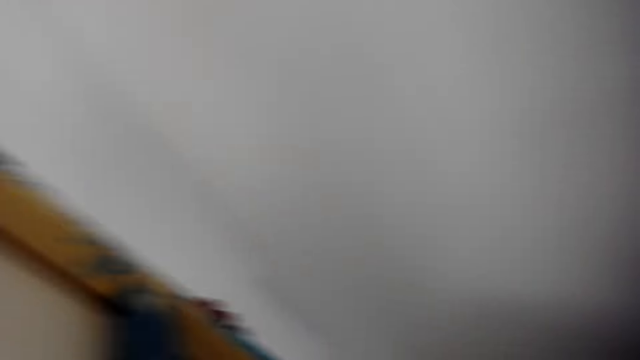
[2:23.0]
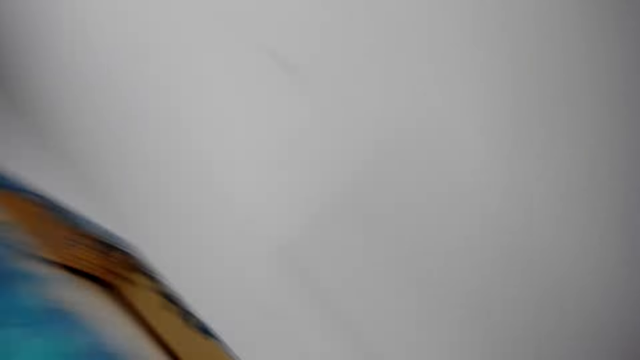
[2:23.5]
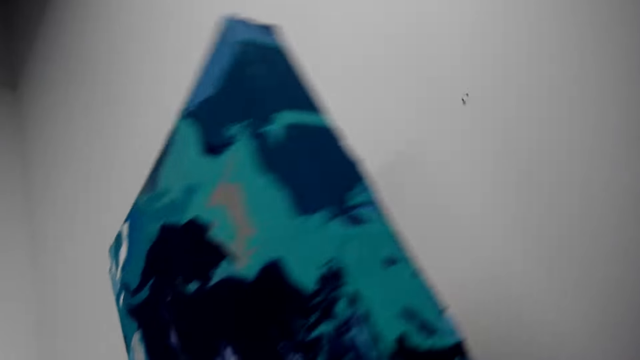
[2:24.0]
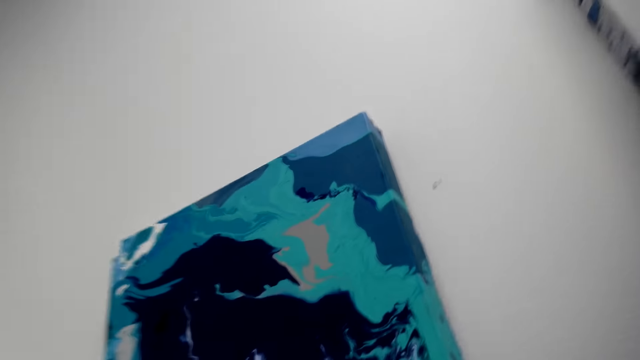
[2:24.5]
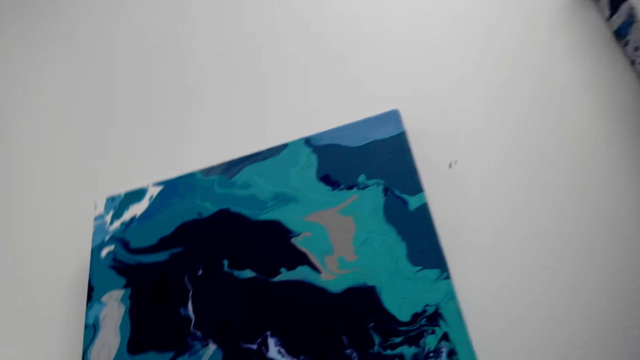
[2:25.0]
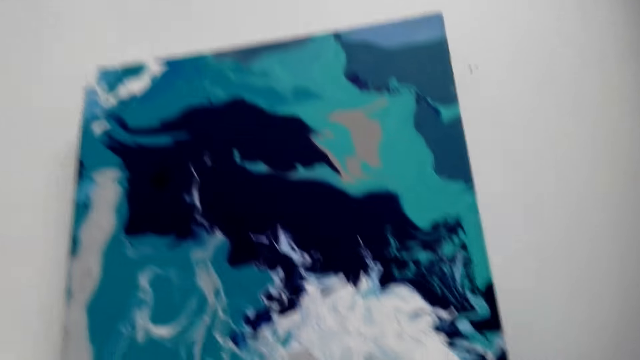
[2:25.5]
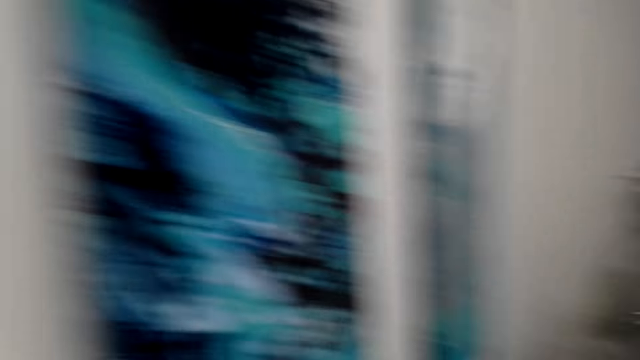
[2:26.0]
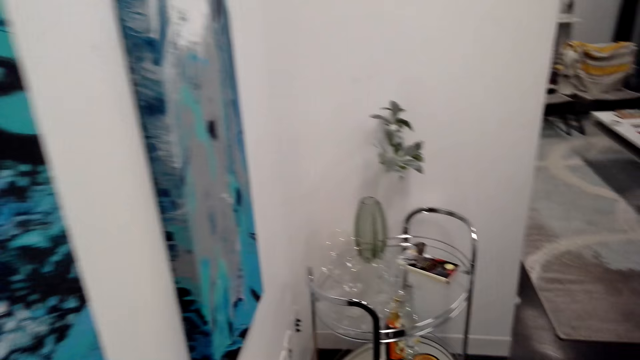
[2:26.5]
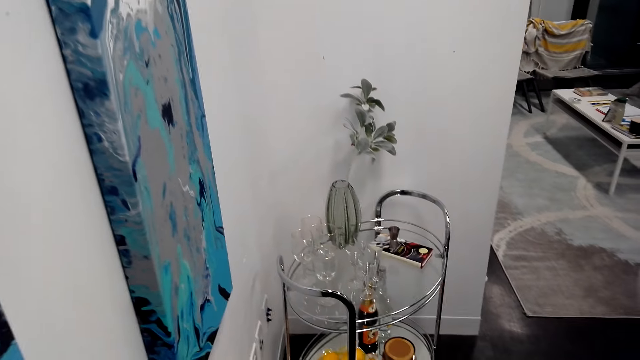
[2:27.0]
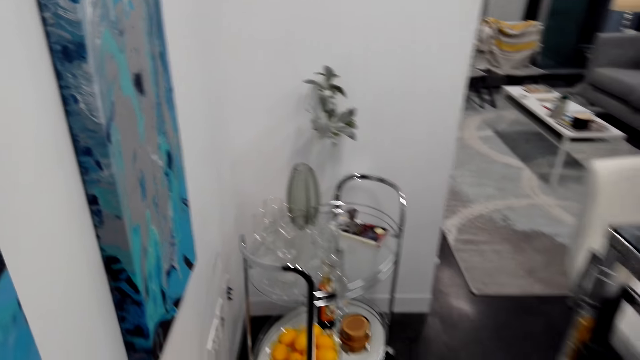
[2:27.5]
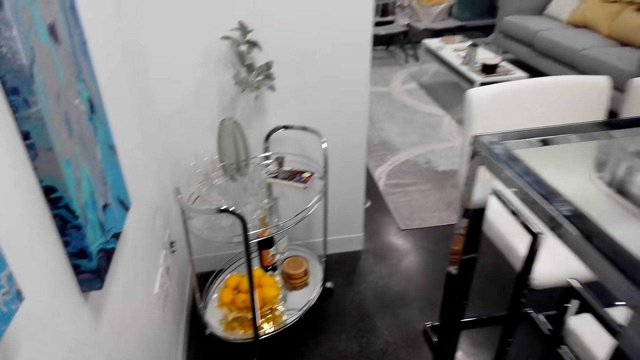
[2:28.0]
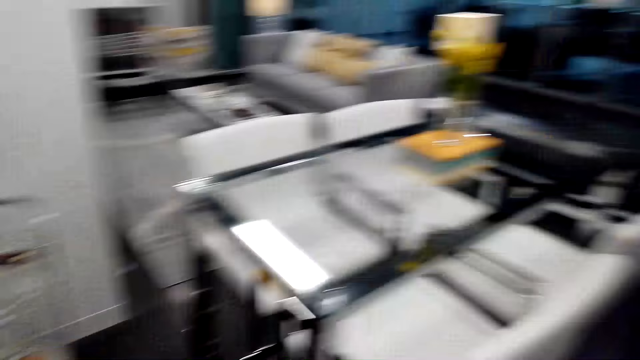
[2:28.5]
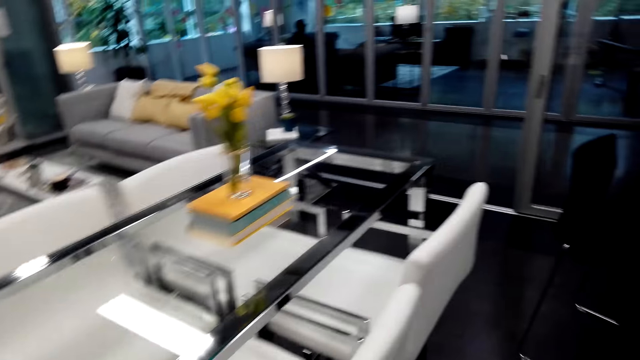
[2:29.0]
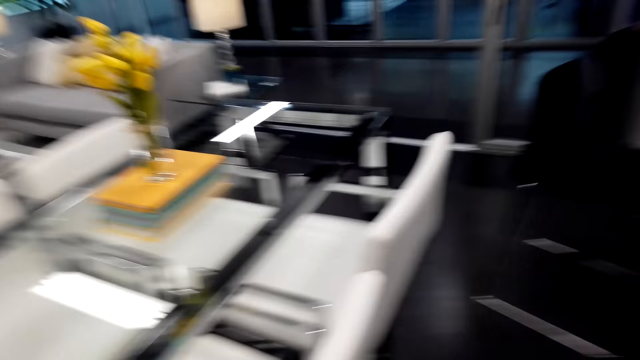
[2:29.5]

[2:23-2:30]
The camera wearer walks around. They return the wall art on the wall.

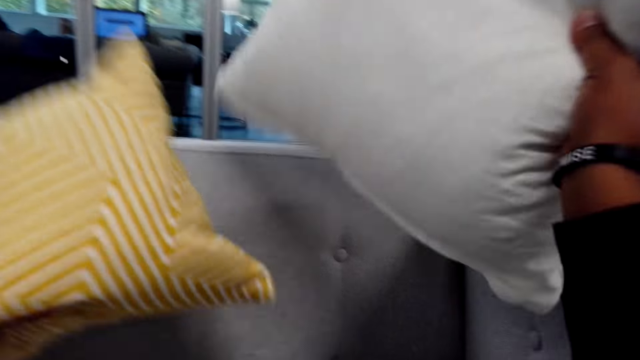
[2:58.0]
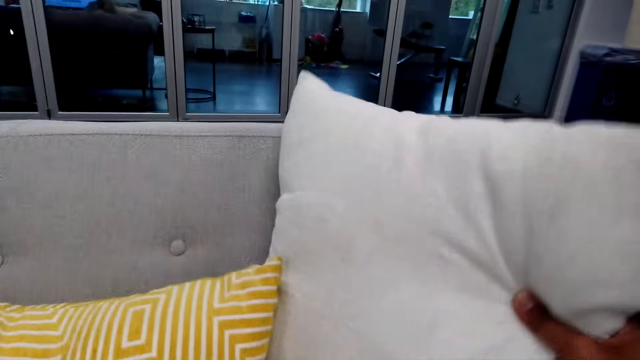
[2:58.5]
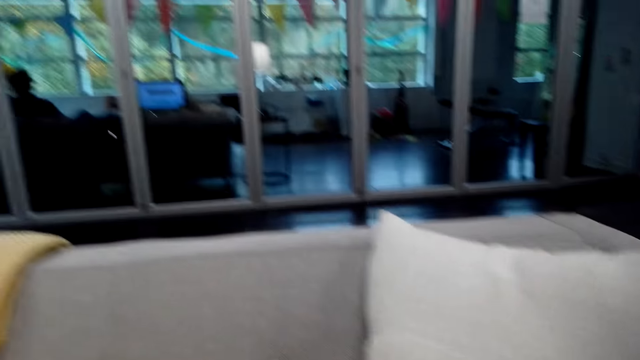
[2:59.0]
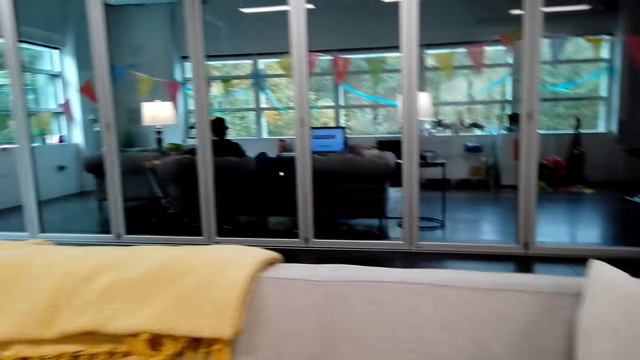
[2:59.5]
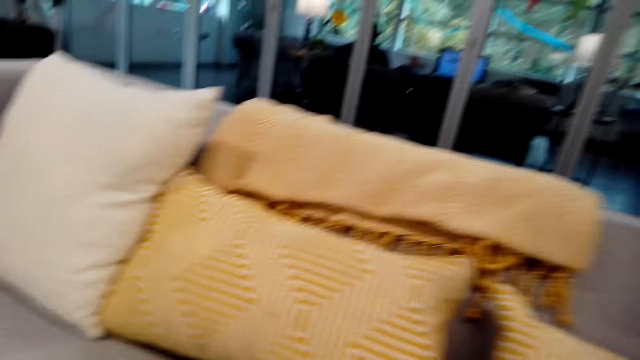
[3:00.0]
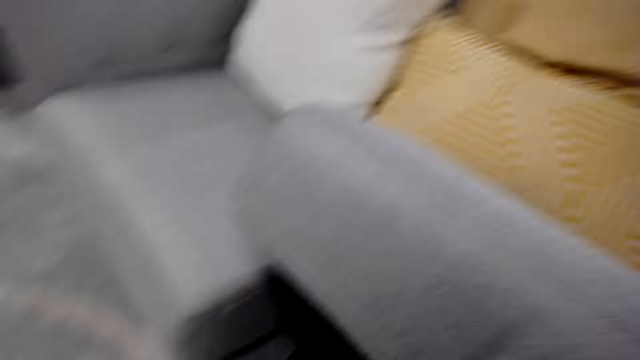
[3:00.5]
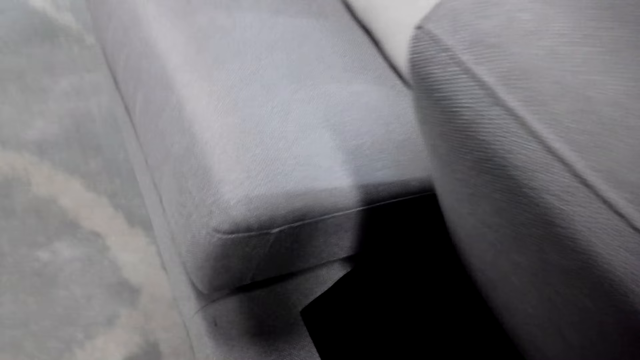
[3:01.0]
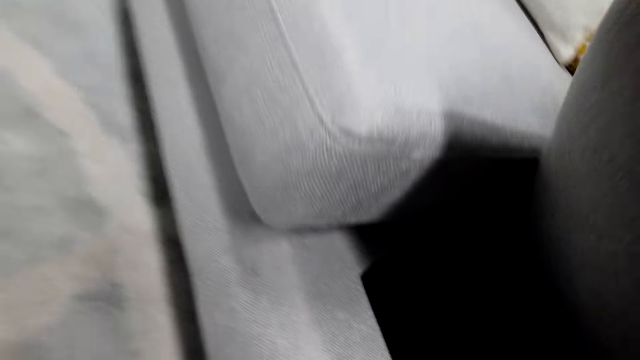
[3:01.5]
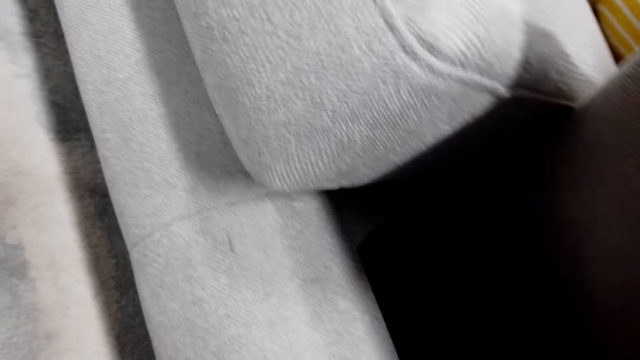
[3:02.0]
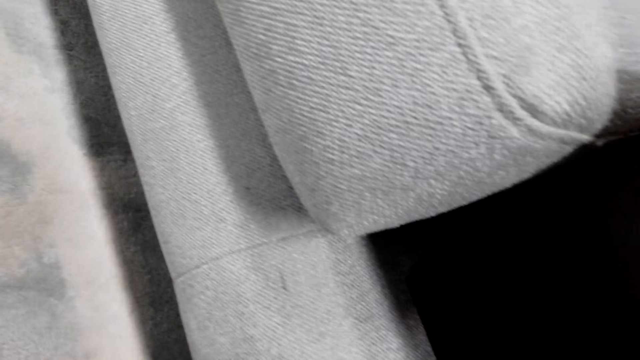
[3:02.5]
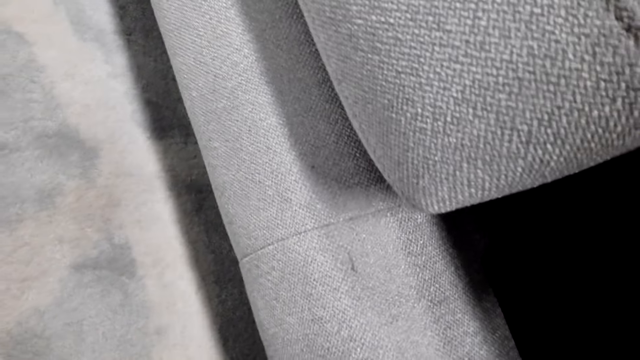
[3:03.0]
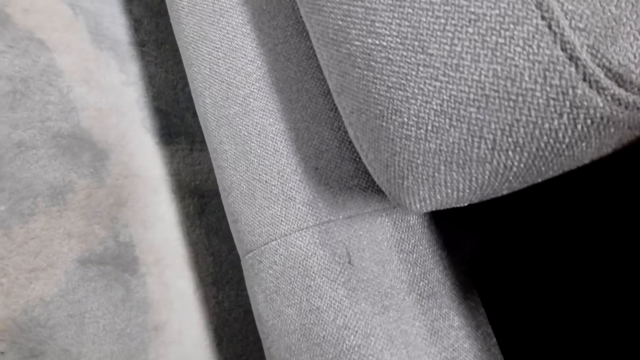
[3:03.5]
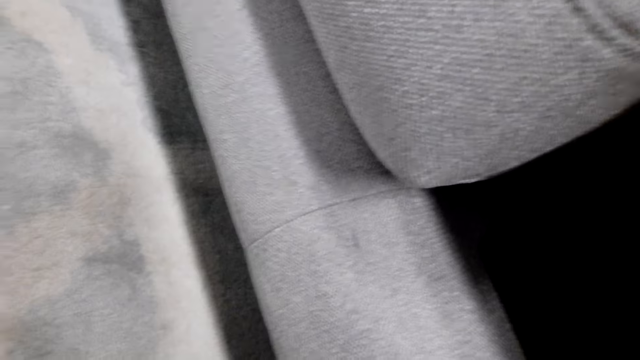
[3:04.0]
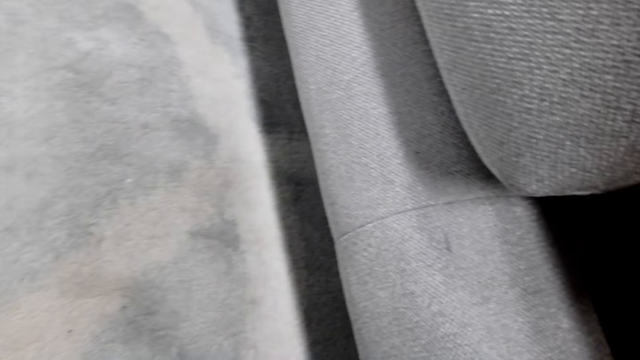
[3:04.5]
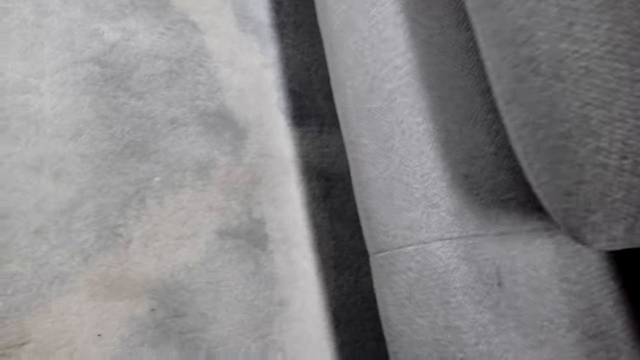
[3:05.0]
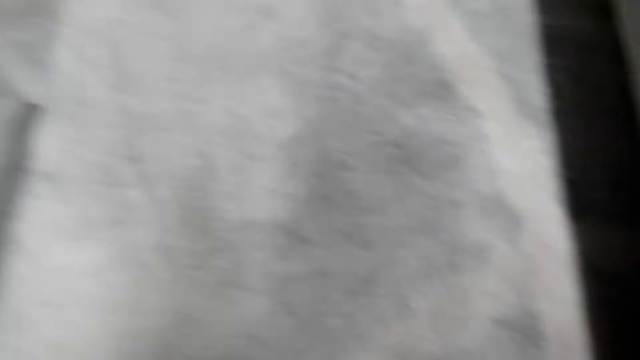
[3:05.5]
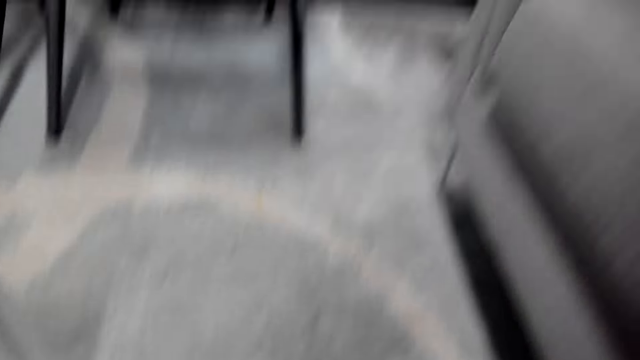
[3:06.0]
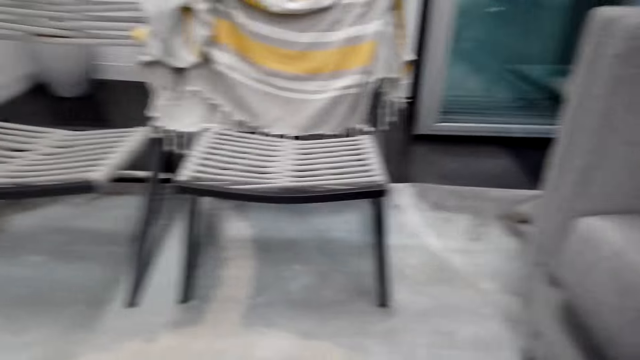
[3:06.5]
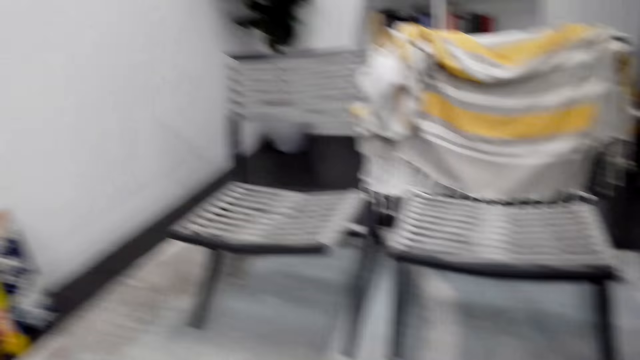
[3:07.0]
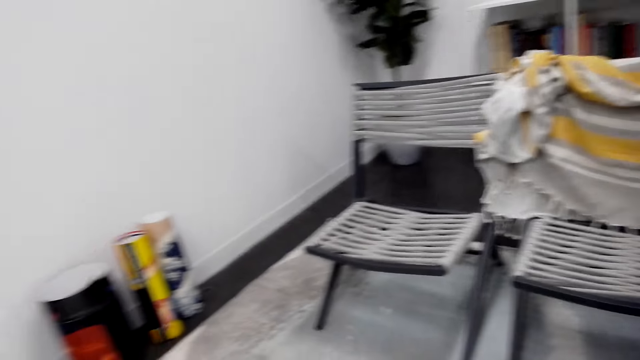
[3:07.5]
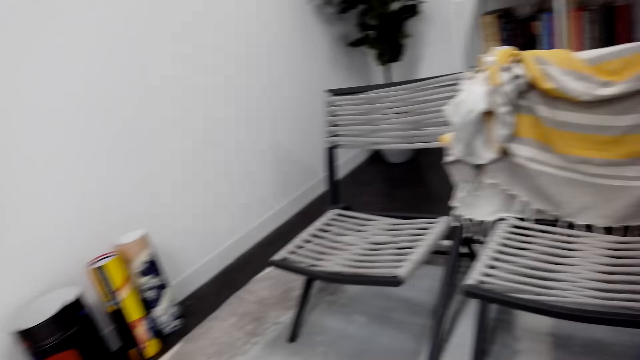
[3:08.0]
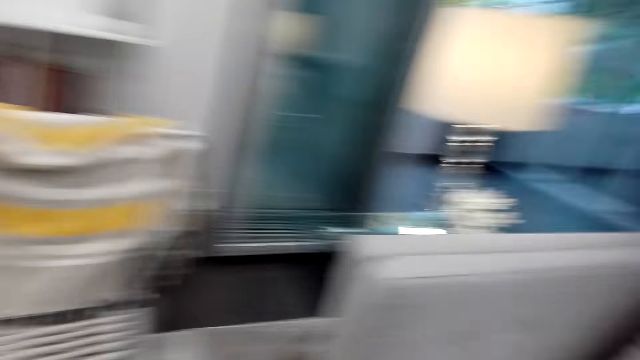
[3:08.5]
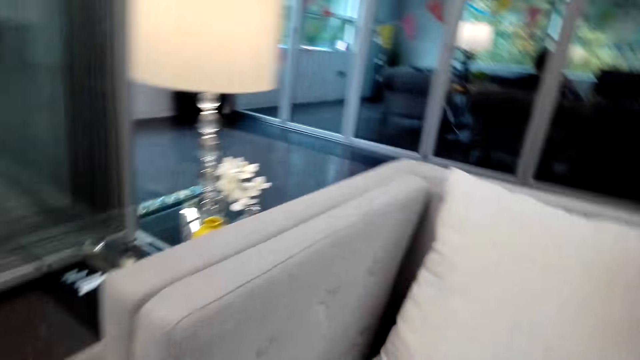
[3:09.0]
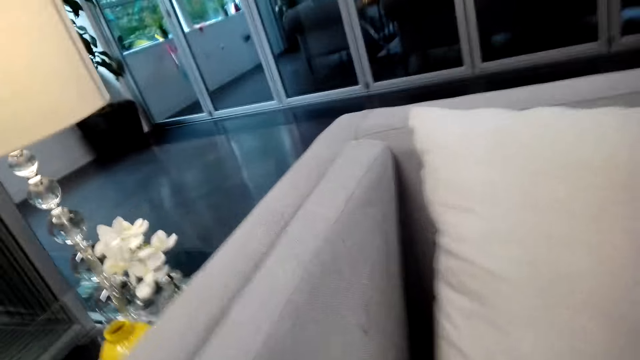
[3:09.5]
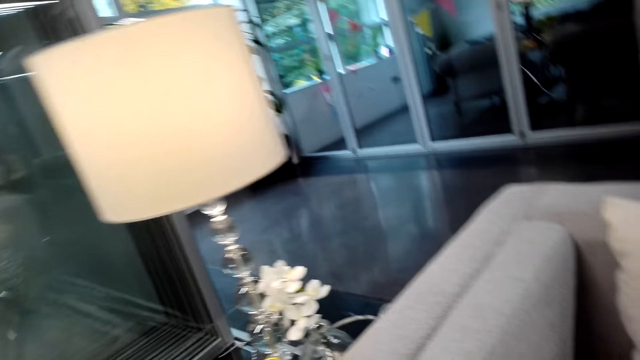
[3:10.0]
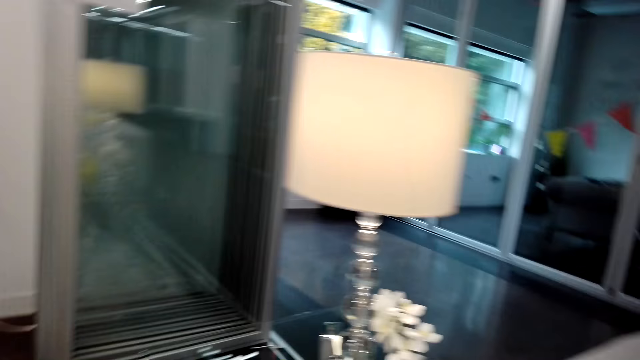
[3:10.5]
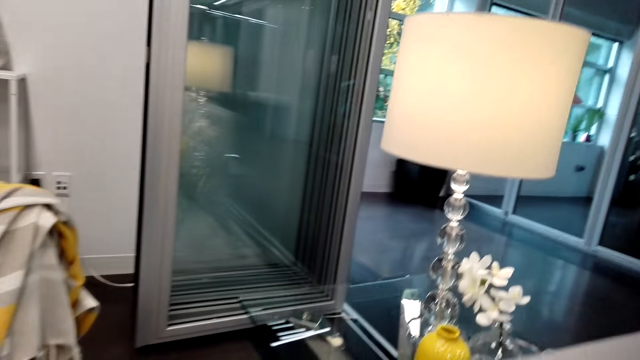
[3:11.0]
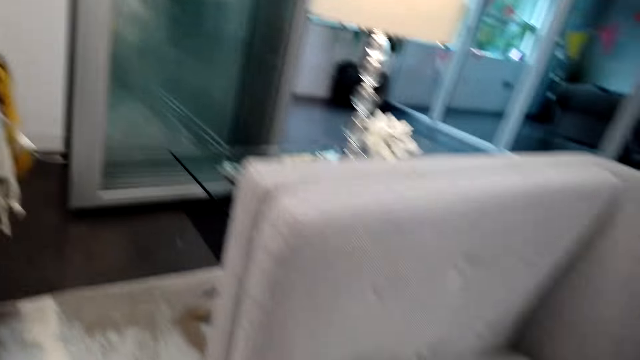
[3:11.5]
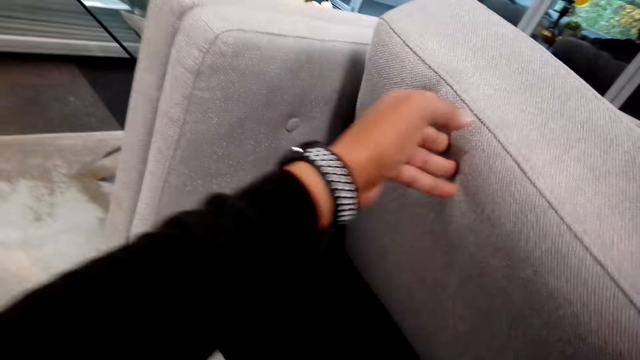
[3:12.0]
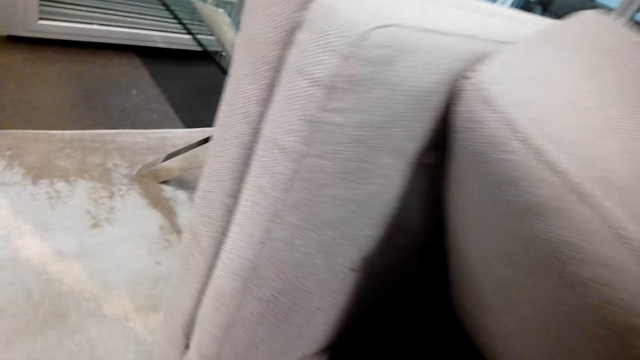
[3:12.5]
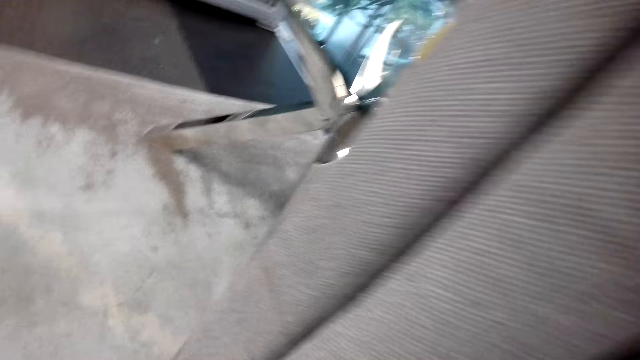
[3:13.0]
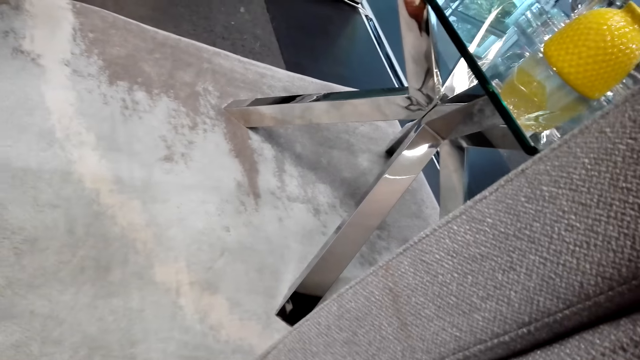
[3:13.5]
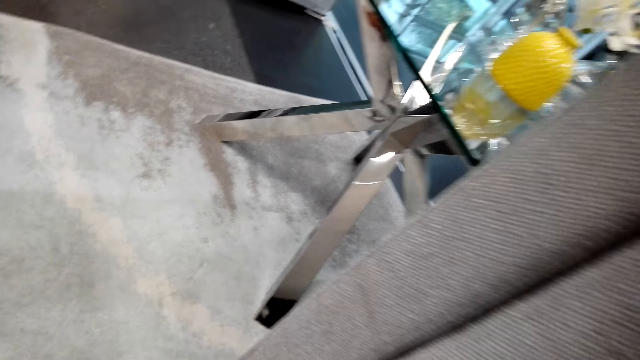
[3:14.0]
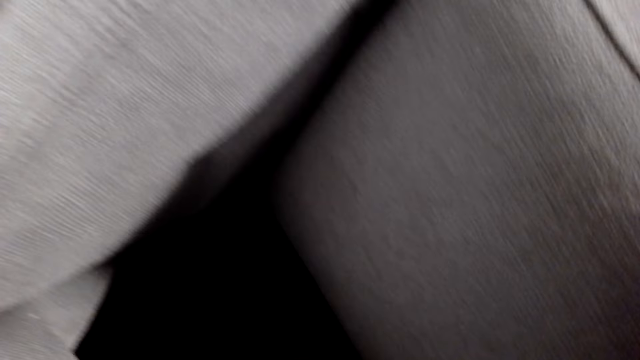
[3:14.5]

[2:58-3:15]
The camera wearer lifts cushions on the sofa. They walk away. They lift a cushion on the sofa. They walk away. They raise the cushion.
